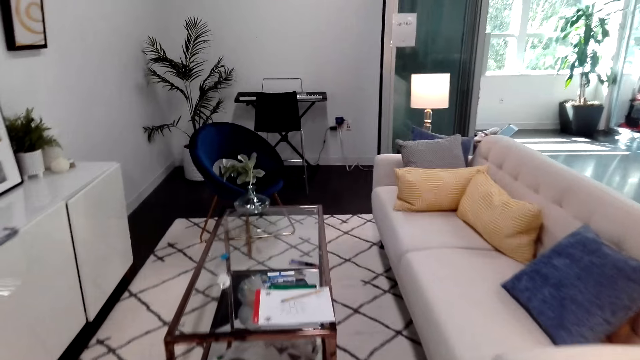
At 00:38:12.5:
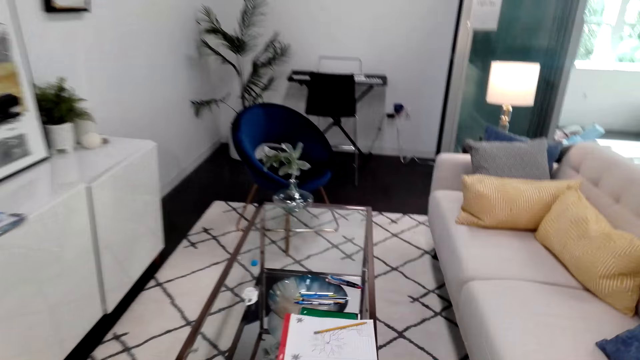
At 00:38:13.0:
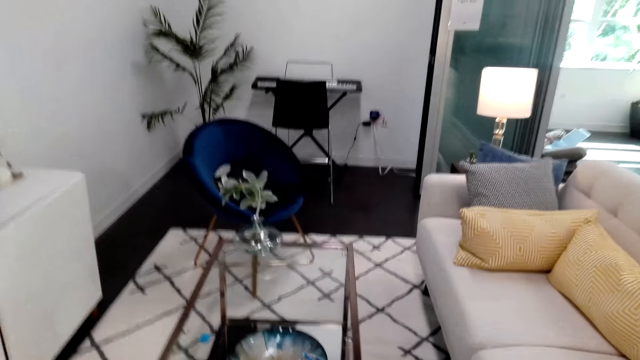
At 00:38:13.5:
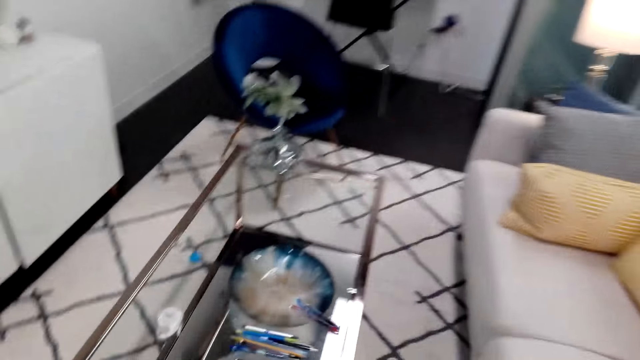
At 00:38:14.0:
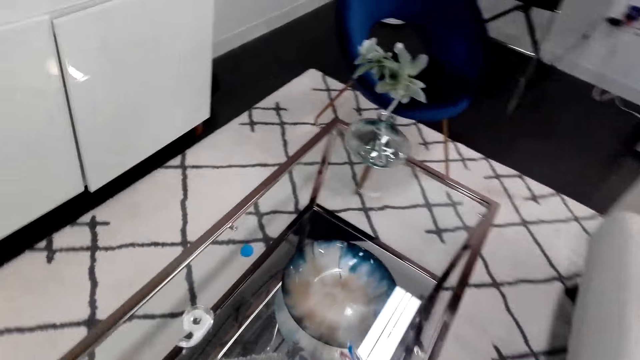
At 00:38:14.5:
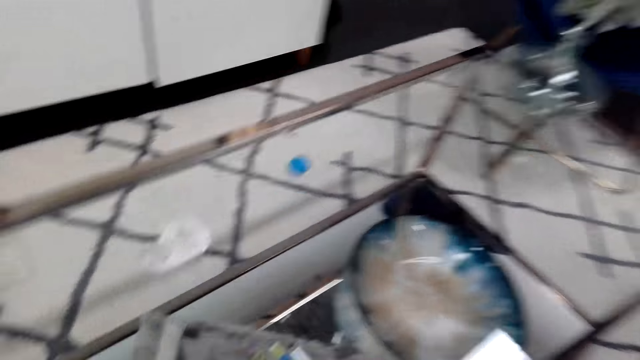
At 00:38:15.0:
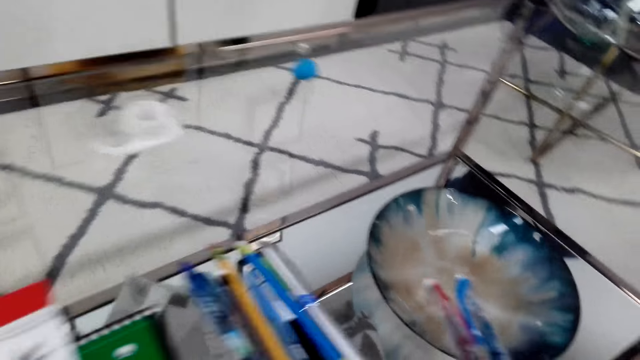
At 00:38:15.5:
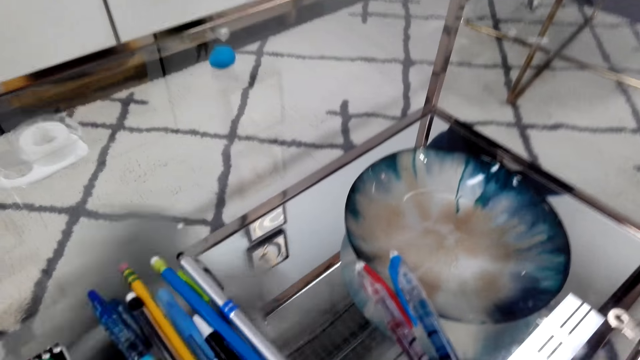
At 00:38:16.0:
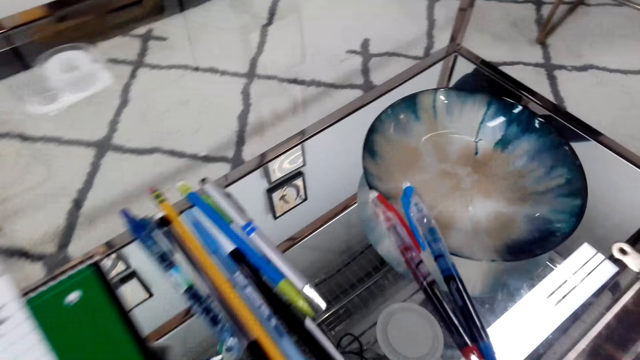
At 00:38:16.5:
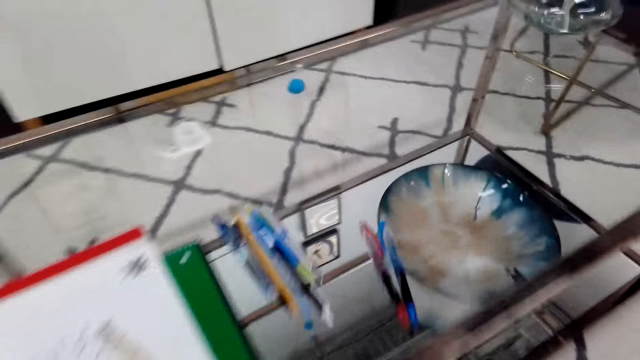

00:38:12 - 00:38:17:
The camera wearer bends by the table in the study room. They flip a cloth on the bottom rack of the table. They do something on the table.

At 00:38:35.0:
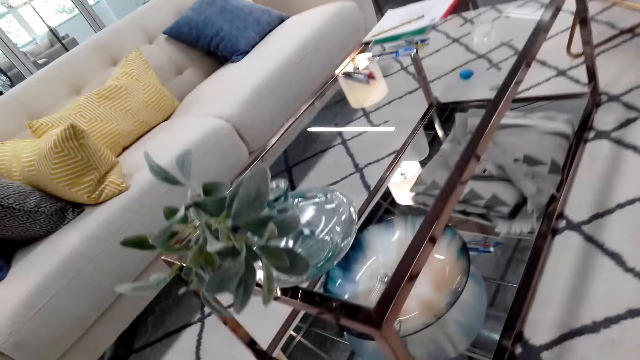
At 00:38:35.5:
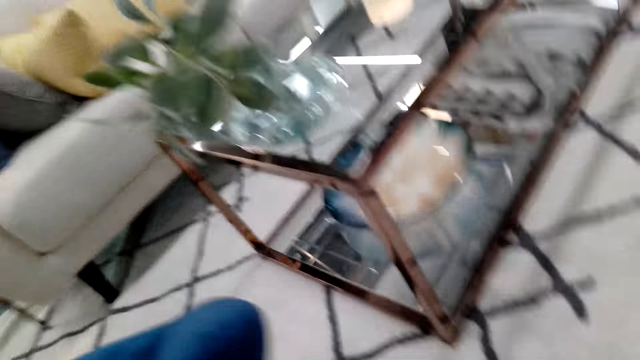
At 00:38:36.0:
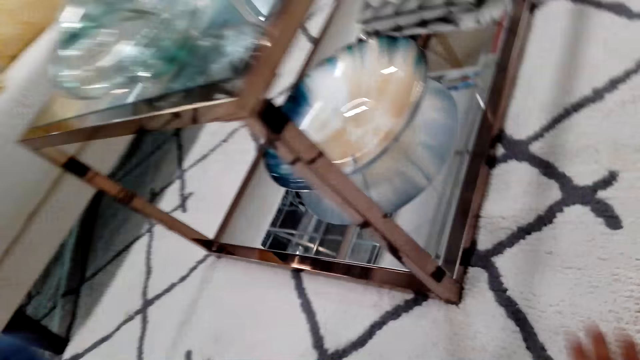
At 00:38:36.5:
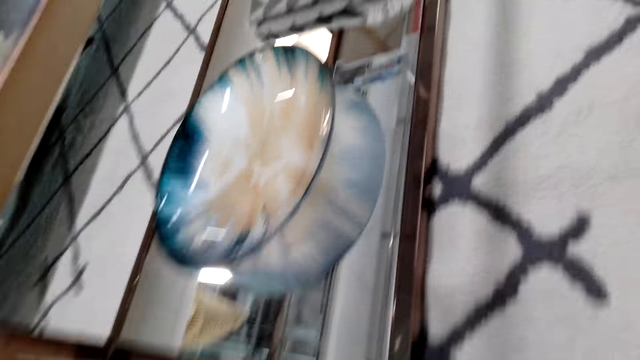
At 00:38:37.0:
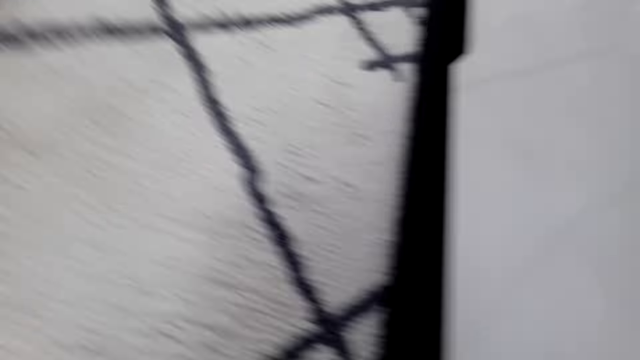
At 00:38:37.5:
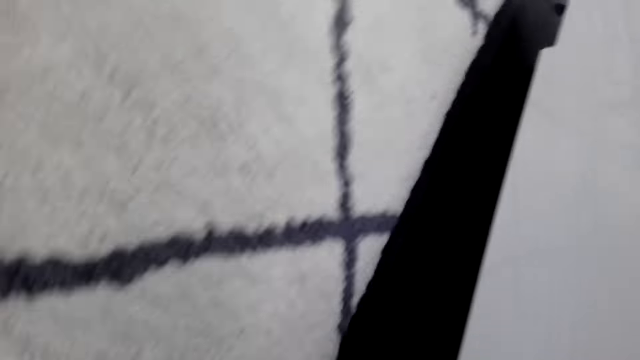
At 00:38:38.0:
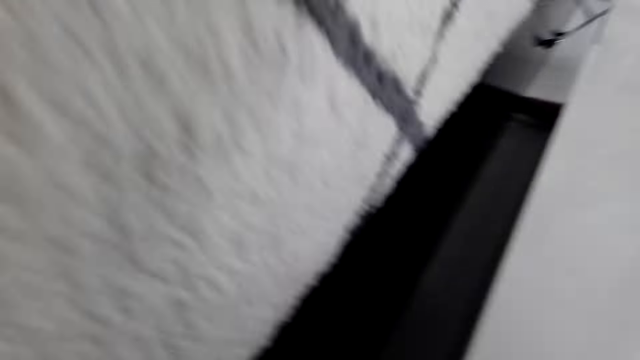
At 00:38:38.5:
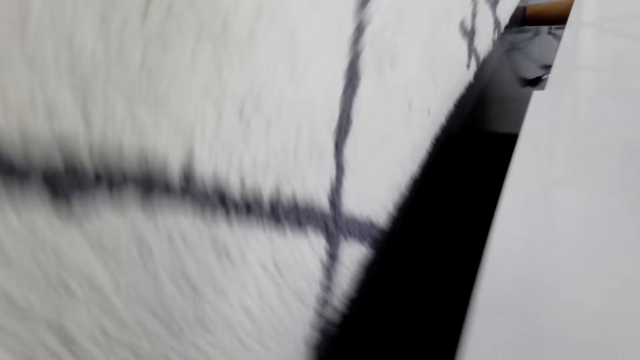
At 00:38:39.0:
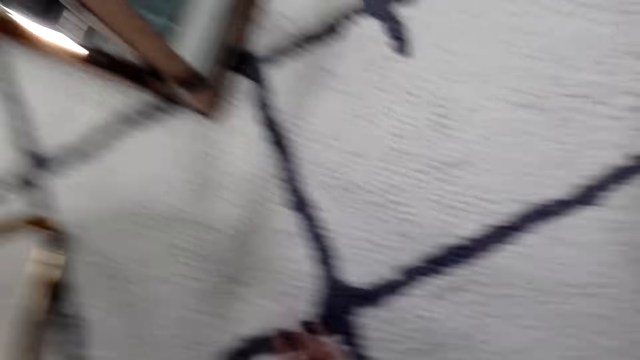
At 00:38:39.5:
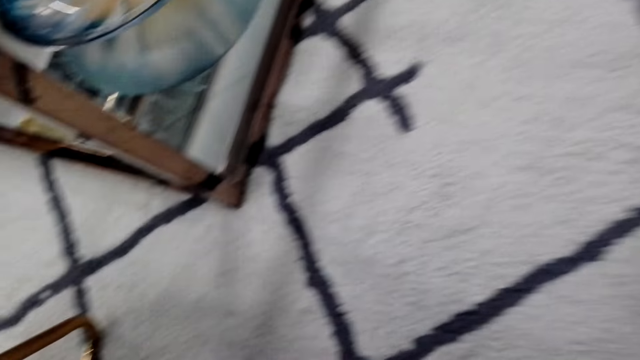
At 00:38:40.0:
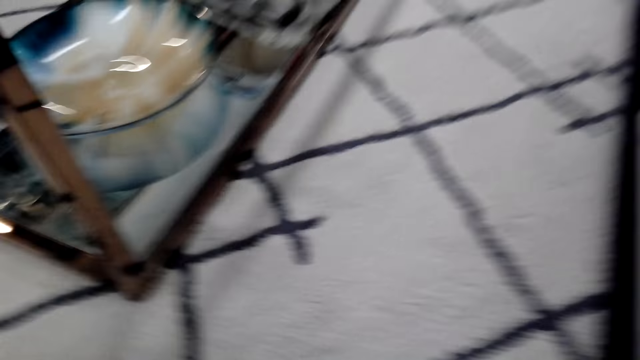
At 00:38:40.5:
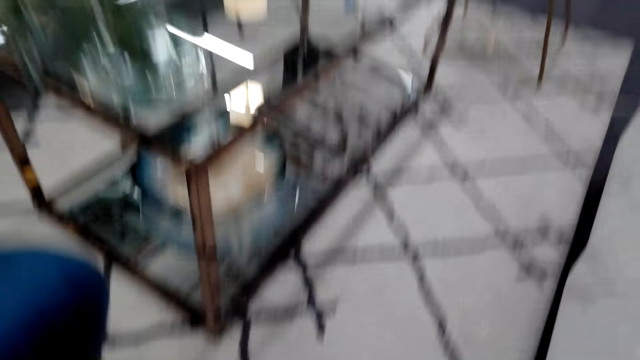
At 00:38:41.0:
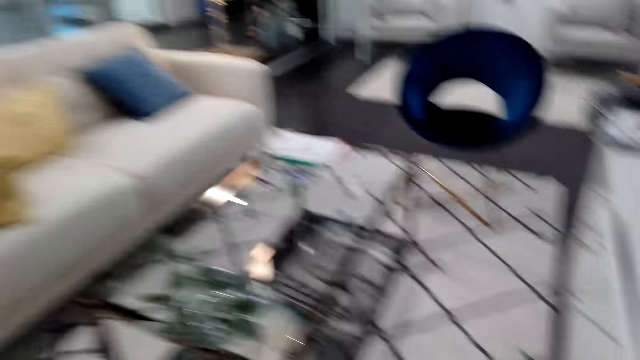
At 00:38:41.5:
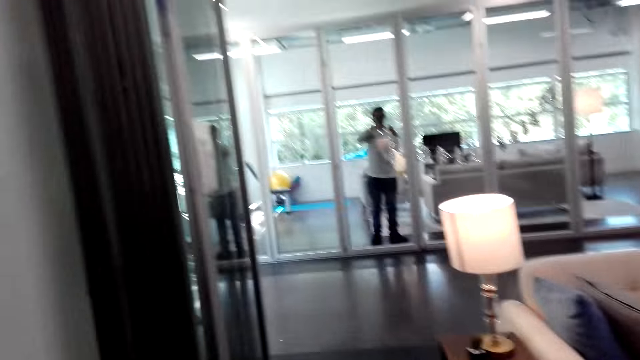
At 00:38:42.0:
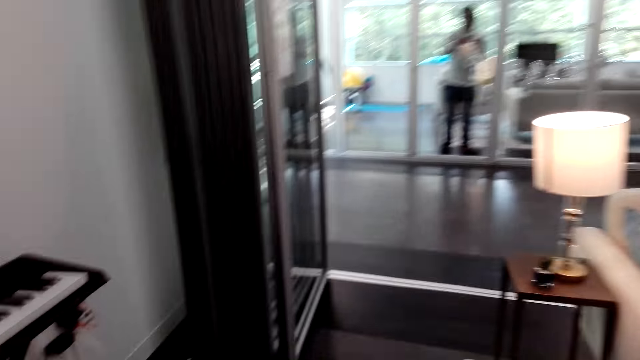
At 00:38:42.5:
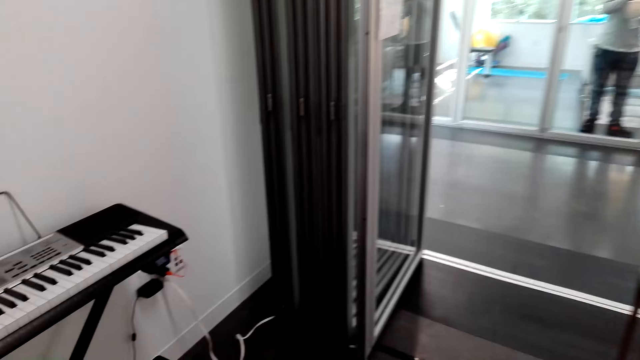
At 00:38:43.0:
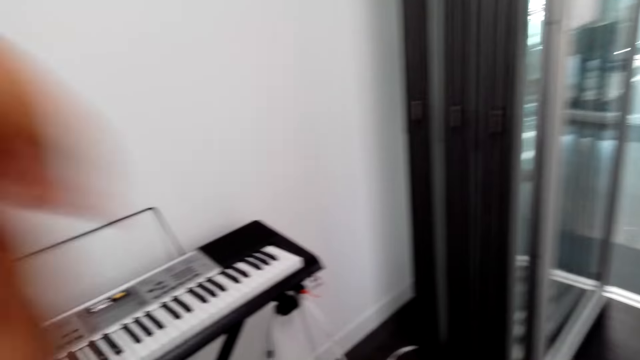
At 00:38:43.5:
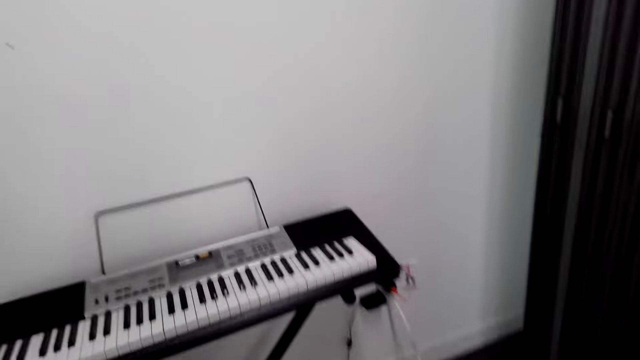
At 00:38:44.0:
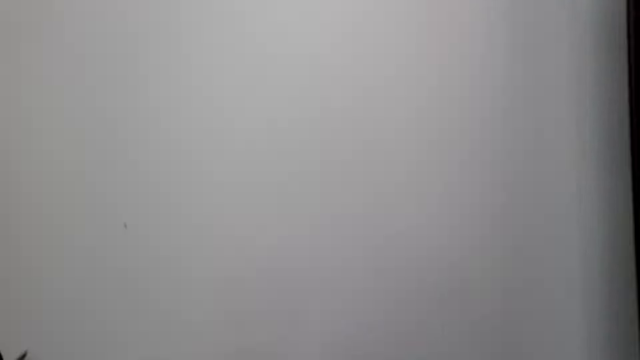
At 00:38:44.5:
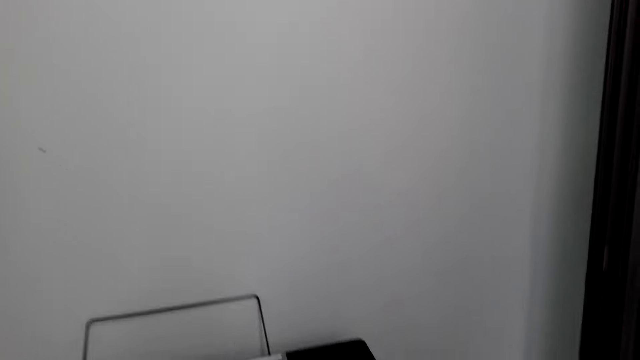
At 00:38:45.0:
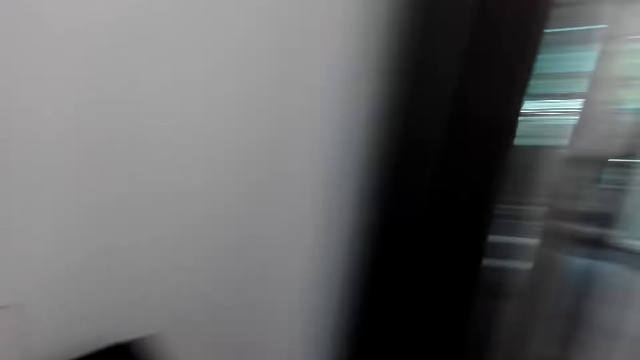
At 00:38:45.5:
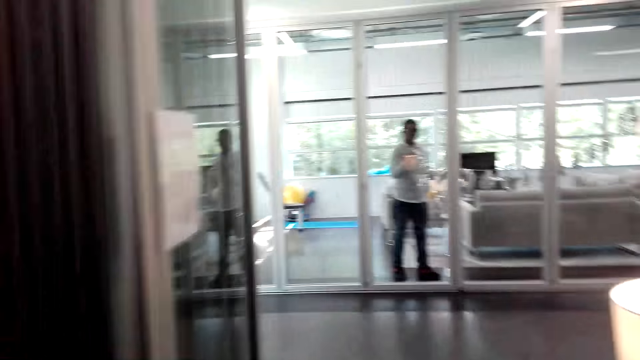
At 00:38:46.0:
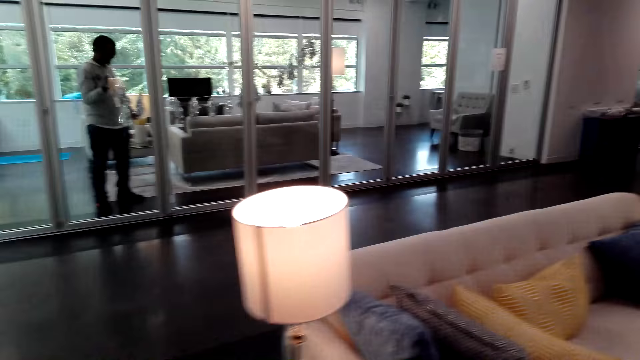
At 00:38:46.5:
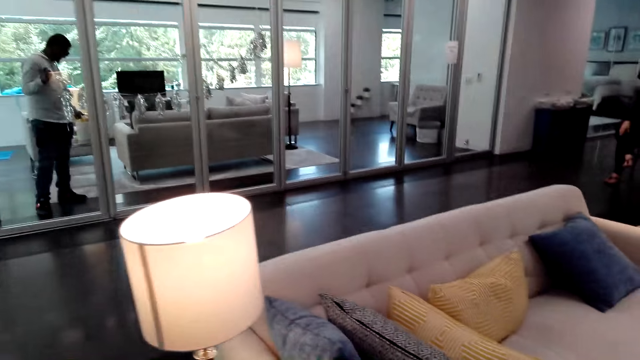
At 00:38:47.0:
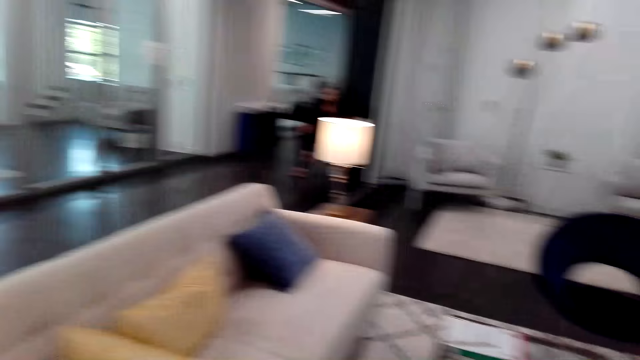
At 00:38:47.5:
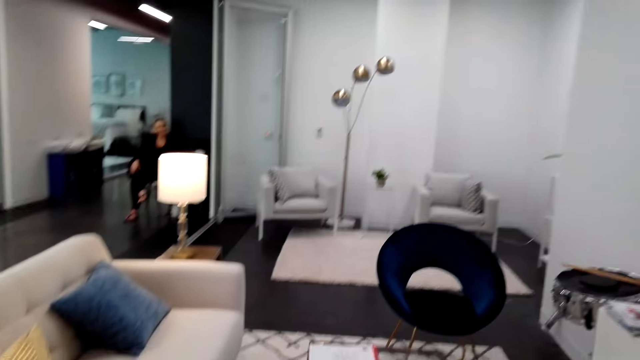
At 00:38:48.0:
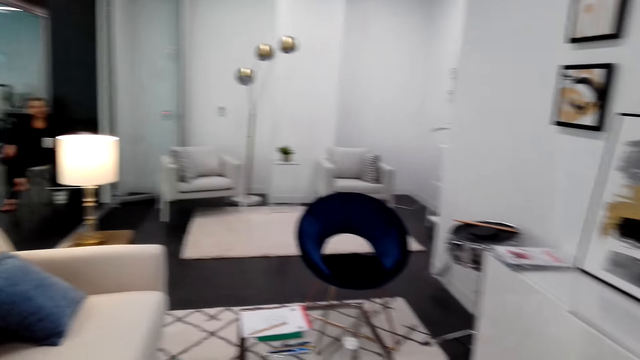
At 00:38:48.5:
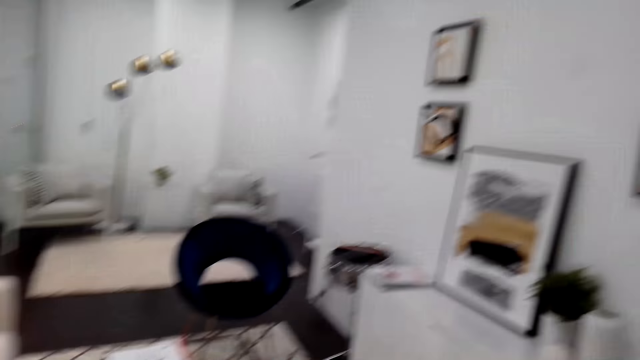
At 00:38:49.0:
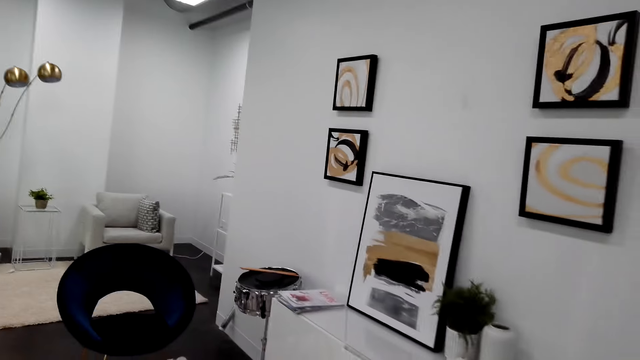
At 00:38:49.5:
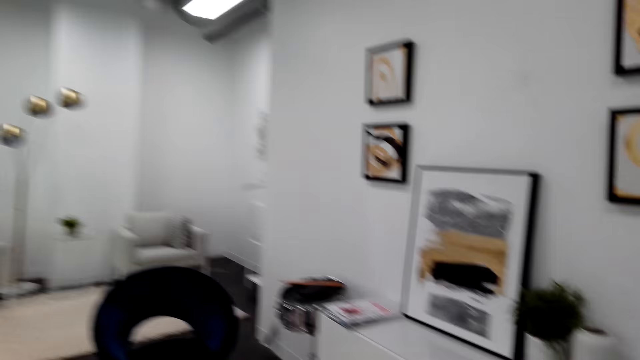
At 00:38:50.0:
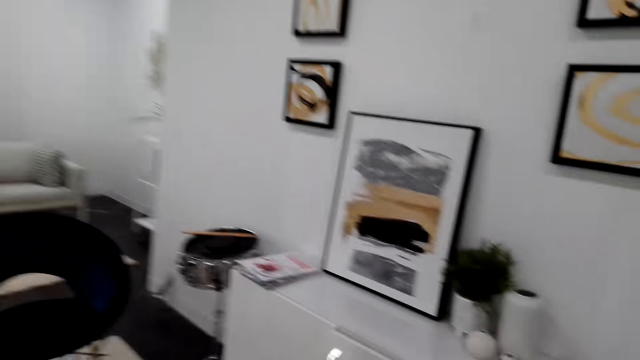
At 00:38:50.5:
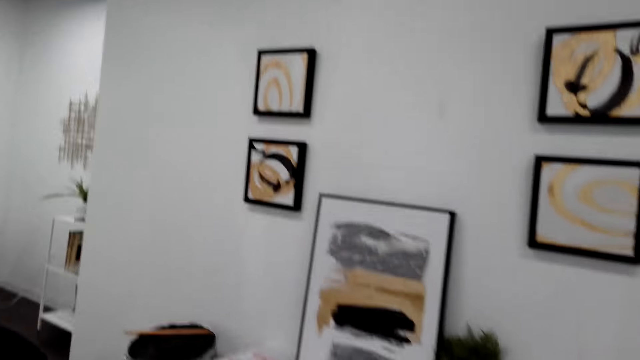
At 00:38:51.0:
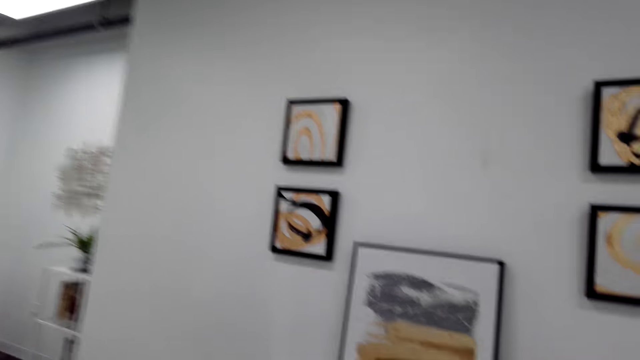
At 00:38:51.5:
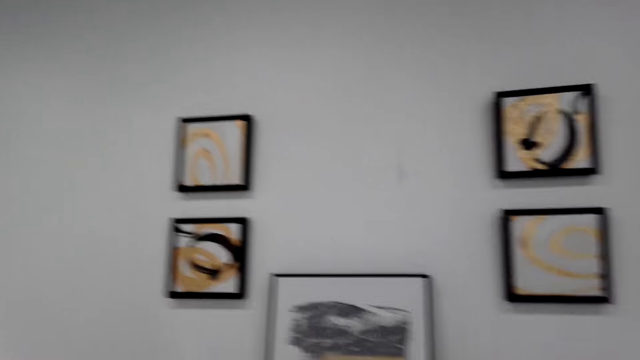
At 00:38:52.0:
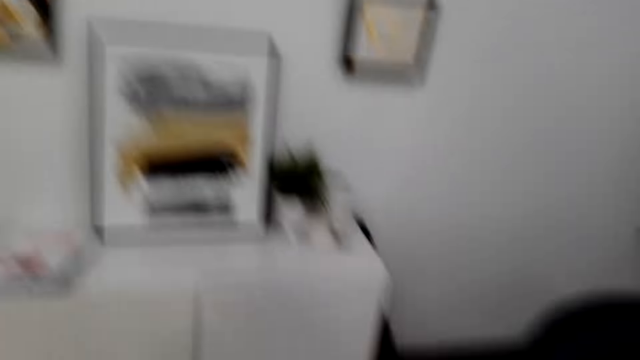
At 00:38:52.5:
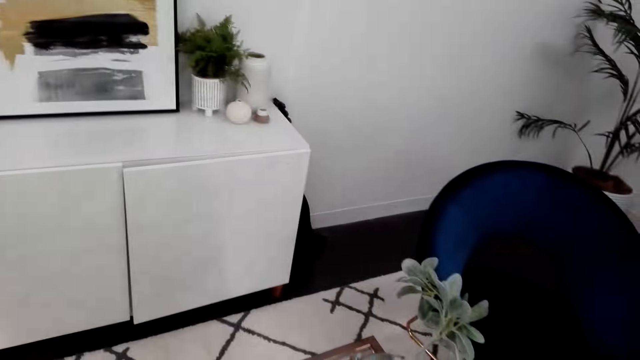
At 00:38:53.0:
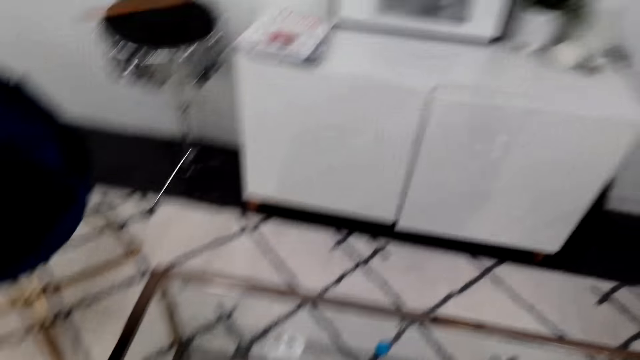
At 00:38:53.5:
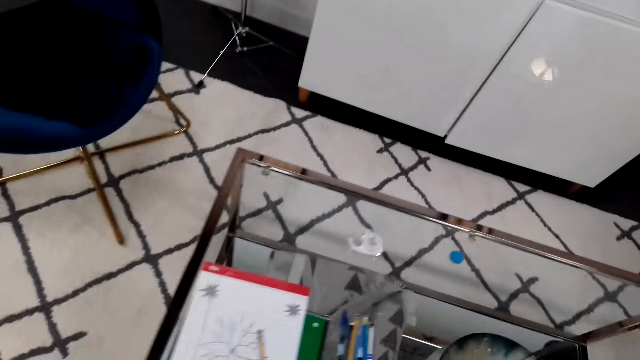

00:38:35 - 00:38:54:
The camera wearer looks for something. He gets on his feet in the study room. He looks around. He walks around the study room. He looks around again.
